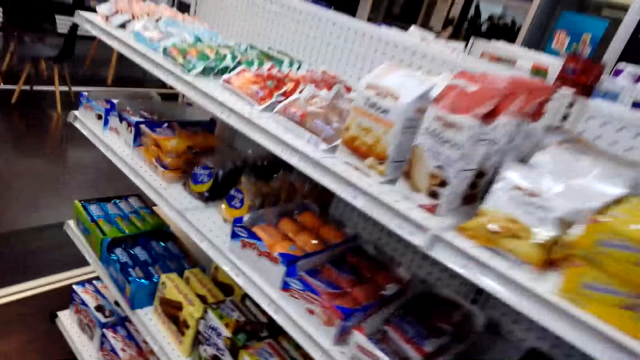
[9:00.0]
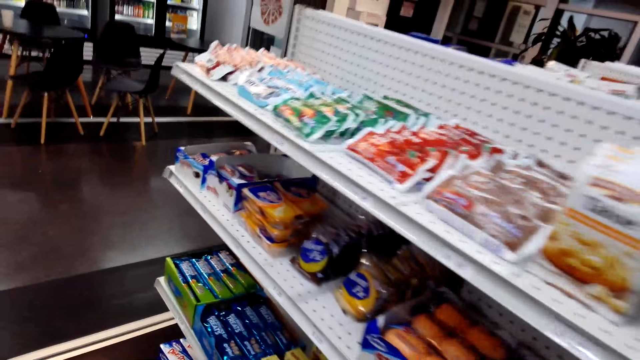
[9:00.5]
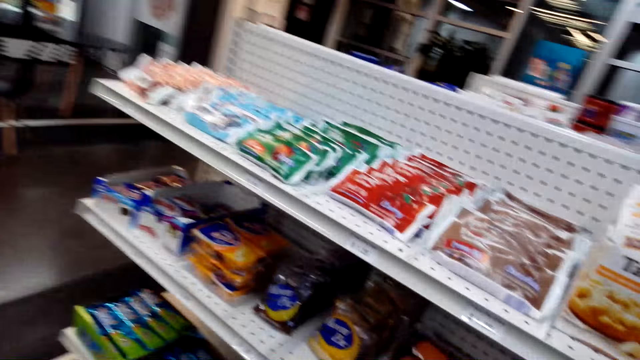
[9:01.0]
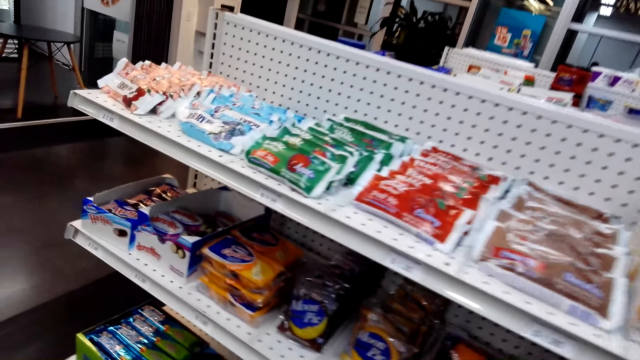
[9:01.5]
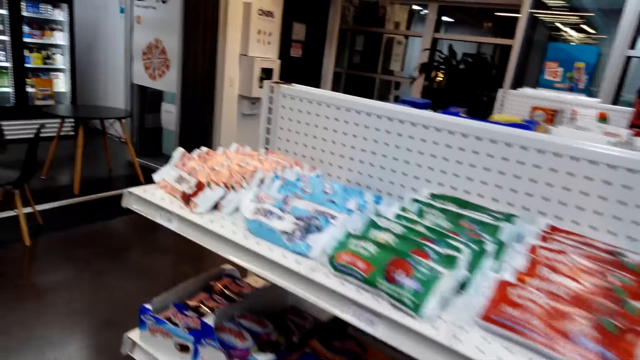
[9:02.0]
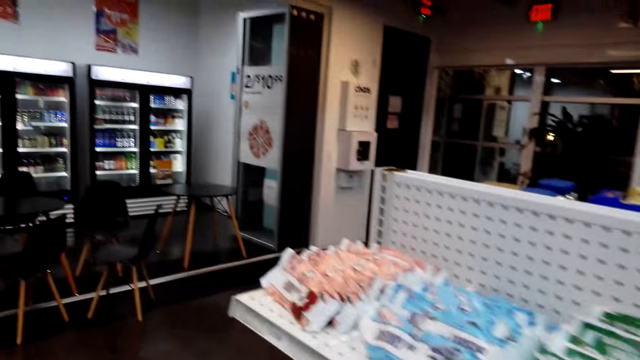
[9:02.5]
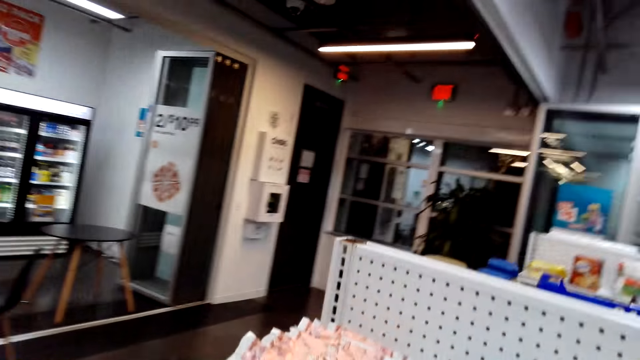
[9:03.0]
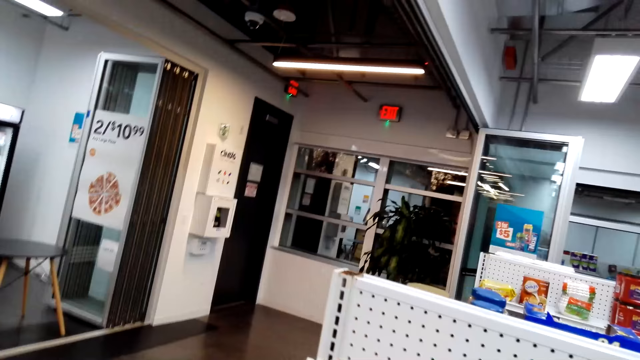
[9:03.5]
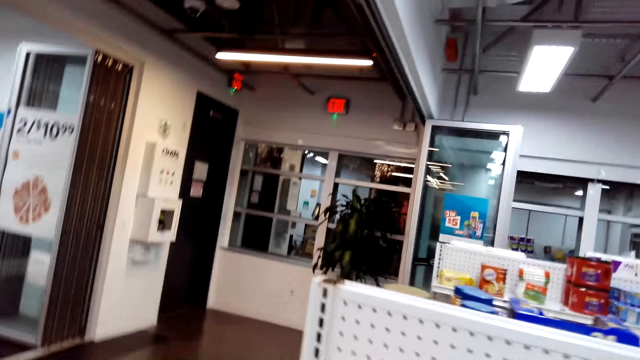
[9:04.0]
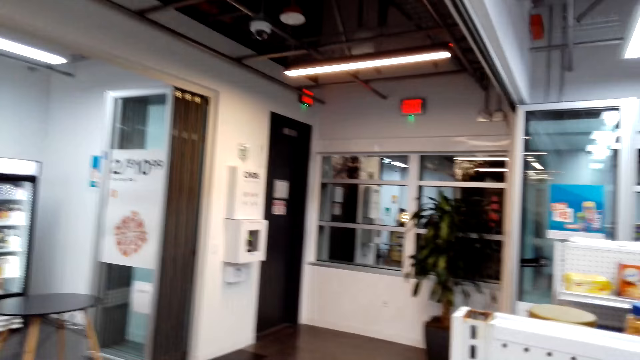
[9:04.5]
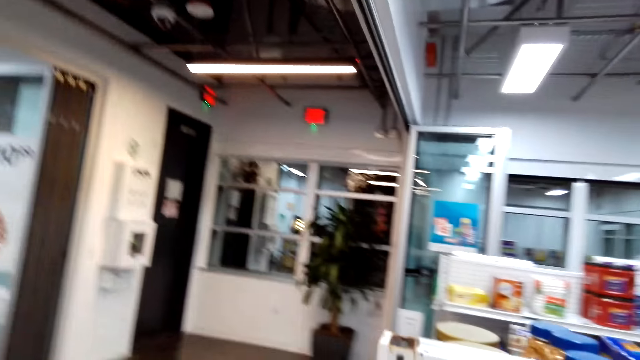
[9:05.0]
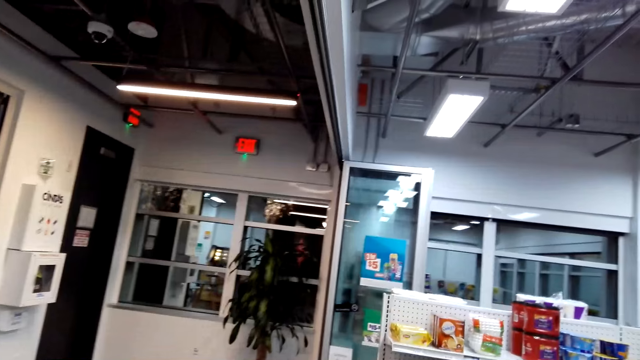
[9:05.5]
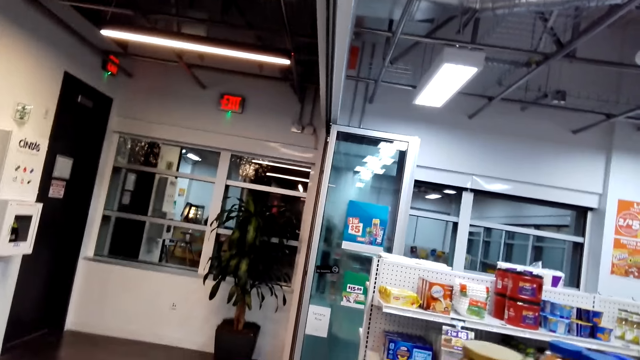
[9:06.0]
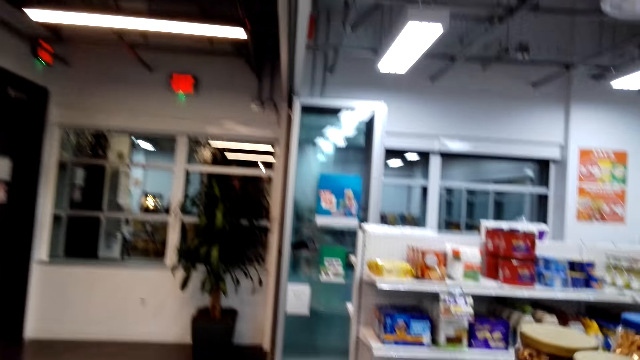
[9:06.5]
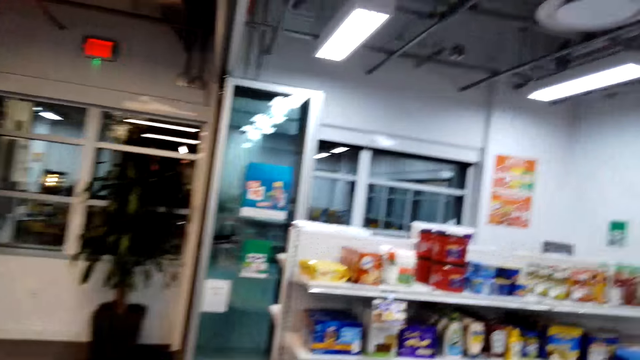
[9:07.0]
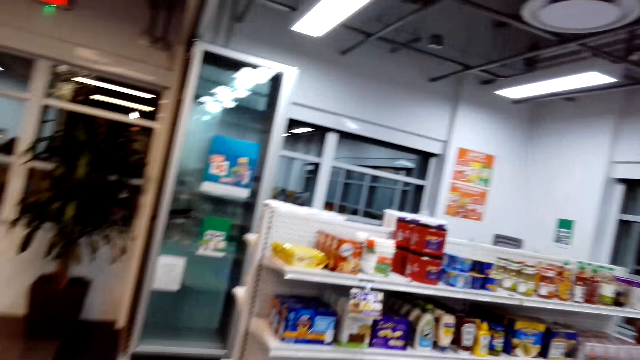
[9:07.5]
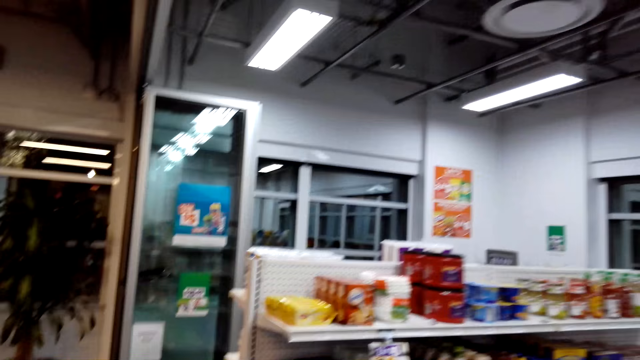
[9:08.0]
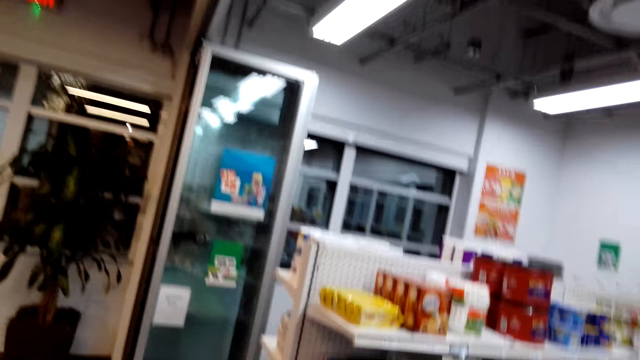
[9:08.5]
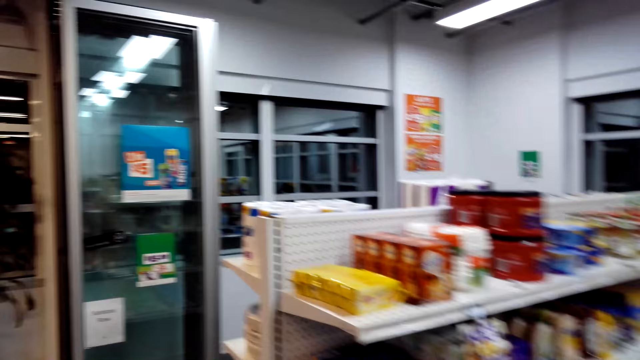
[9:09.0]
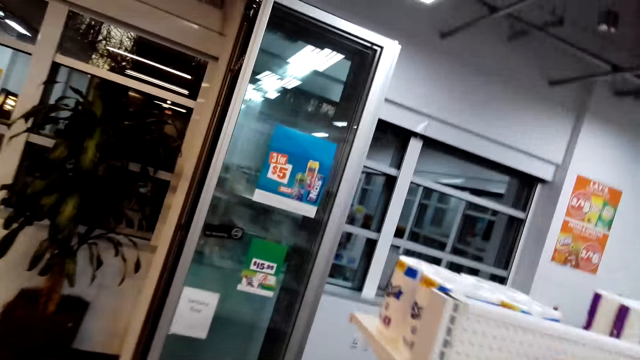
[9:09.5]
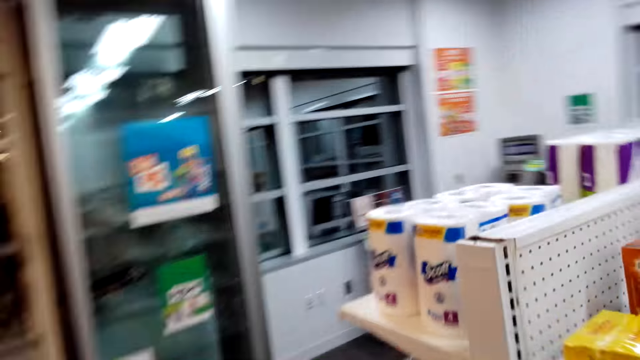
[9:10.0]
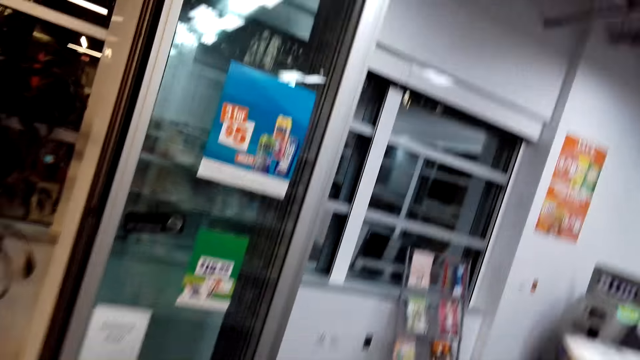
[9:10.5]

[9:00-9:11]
A woman talks to the camera wearer. The camera wearer walks towards another rack.

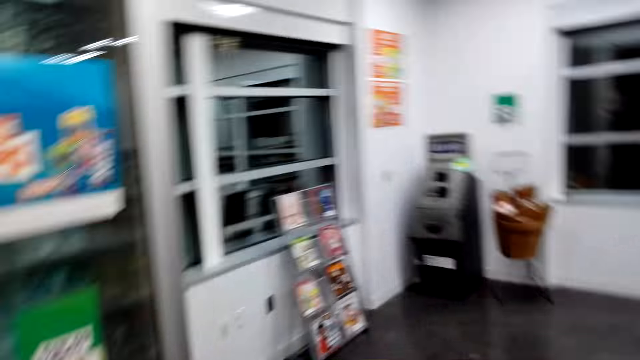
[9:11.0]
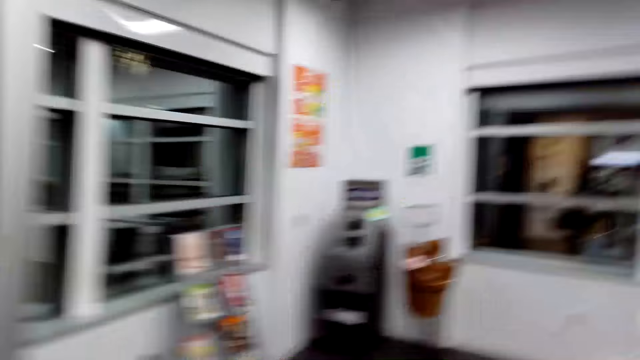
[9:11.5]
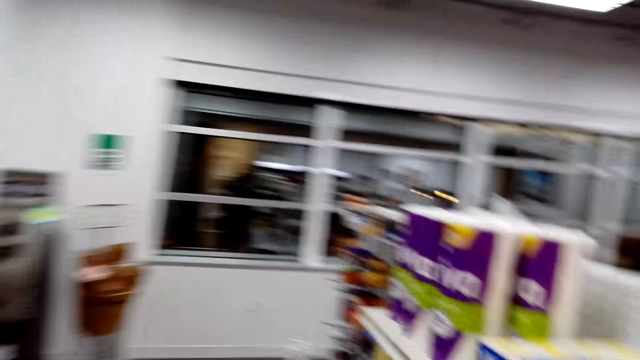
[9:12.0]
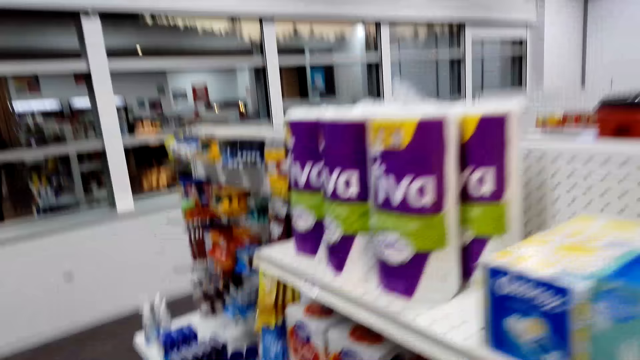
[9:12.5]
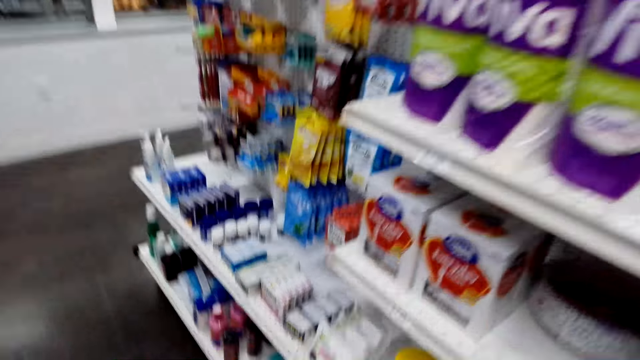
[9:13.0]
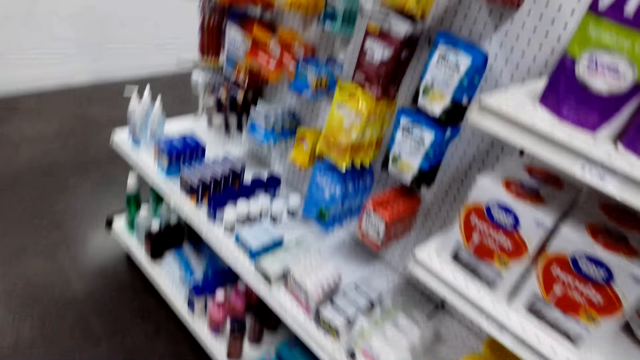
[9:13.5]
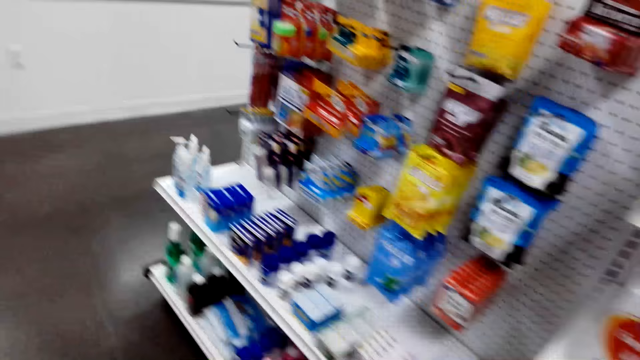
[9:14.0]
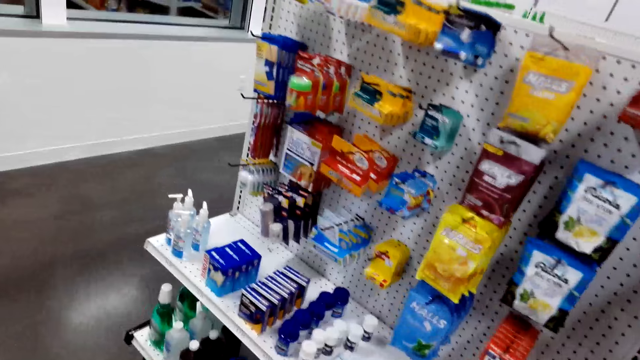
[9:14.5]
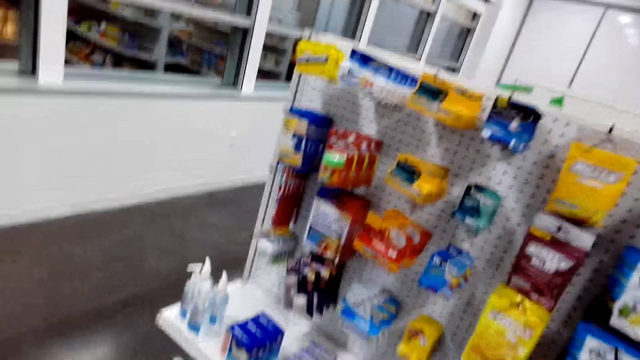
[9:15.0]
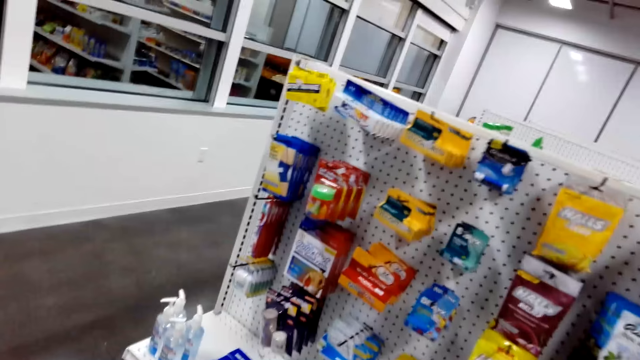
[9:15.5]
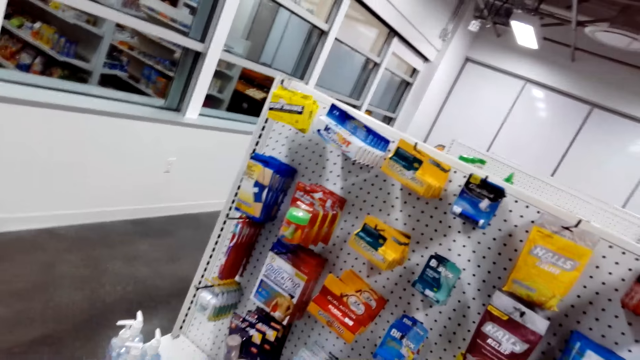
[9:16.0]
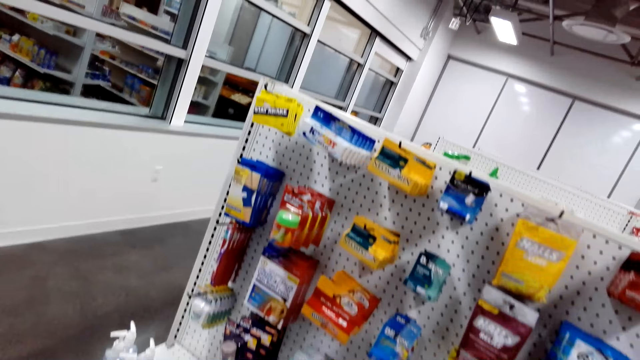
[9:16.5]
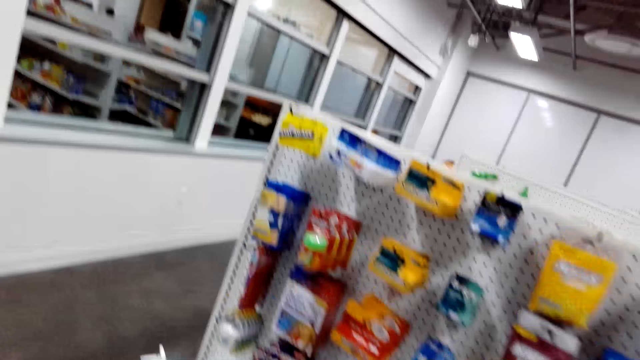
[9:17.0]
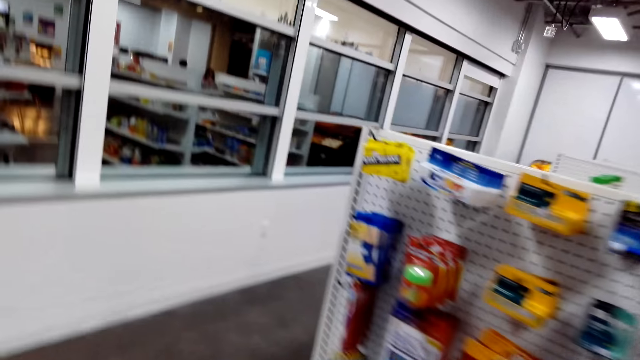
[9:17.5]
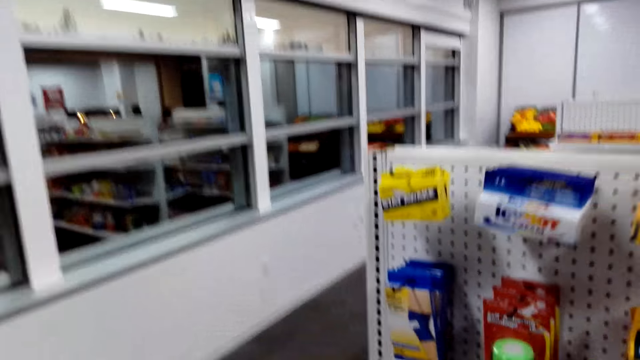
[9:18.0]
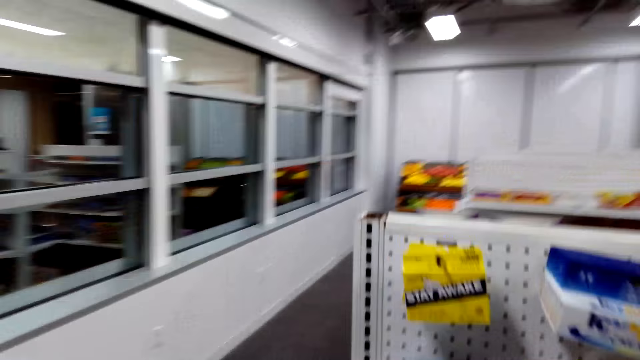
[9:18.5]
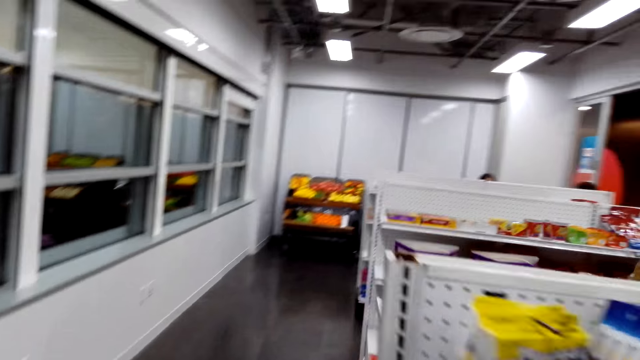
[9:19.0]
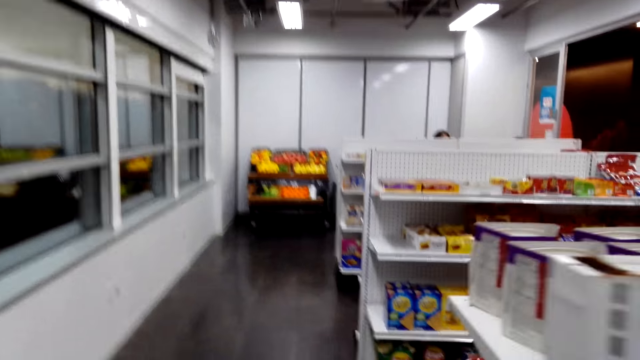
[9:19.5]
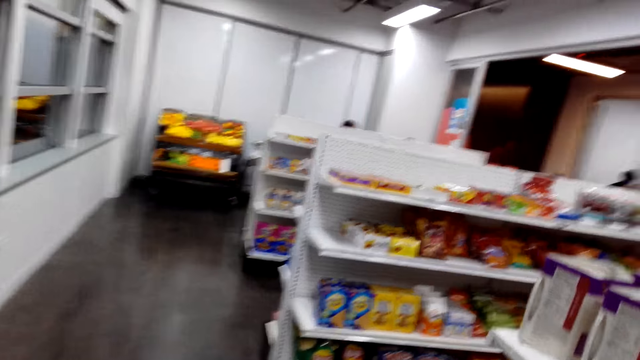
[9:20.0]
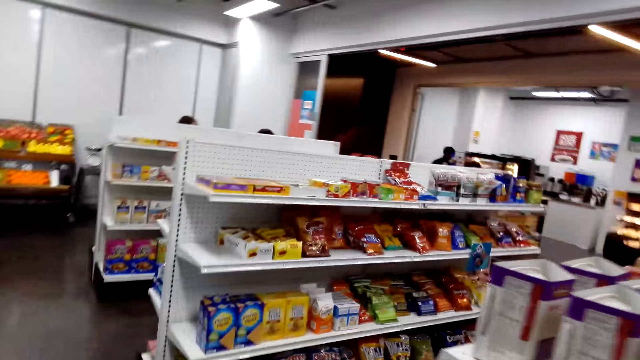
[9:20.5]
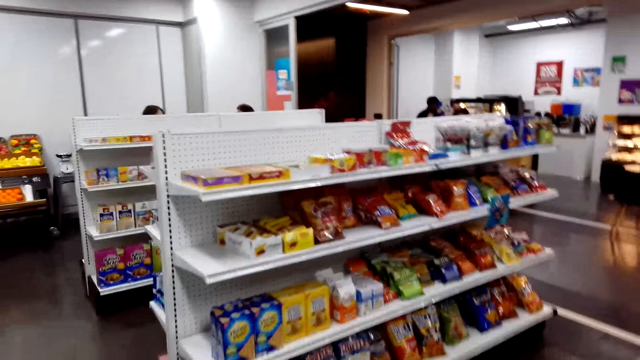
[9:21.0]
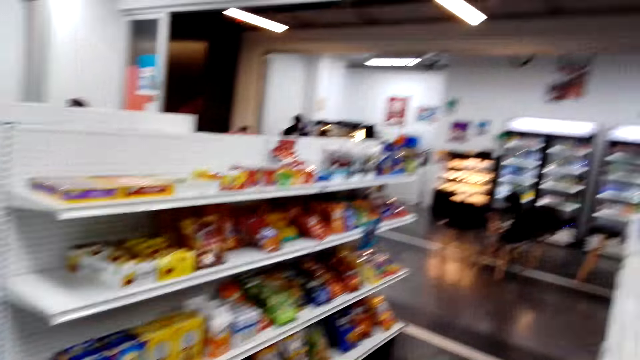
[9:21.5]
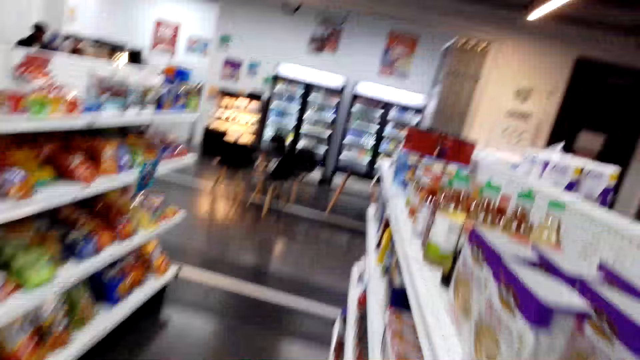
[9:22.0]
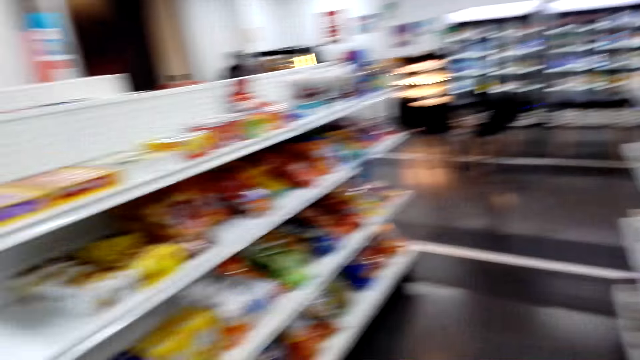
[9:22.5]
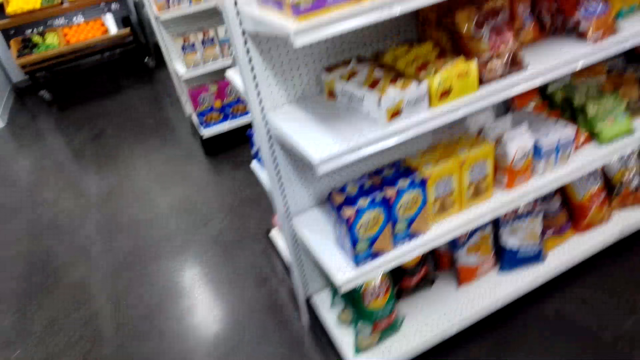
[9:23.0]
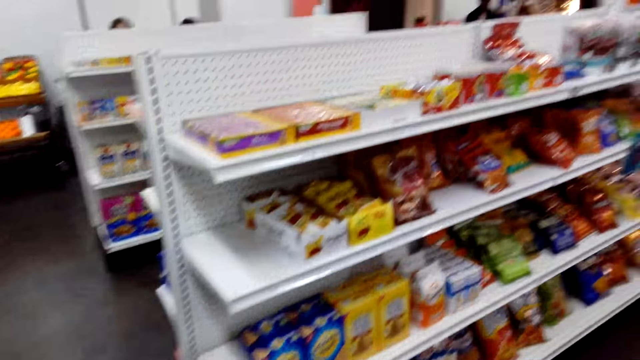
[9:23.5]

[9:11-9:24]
The camera wearer inspects the rack. They walk around the supermarket.
